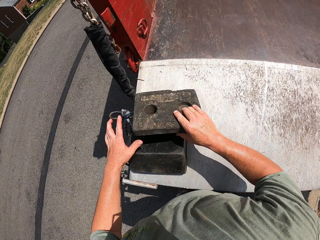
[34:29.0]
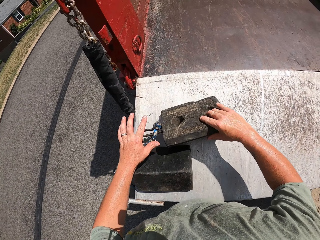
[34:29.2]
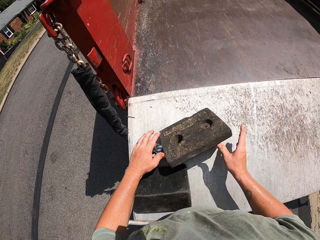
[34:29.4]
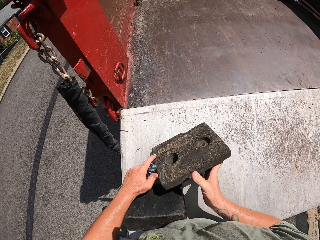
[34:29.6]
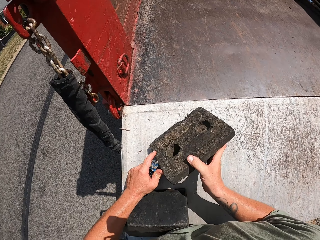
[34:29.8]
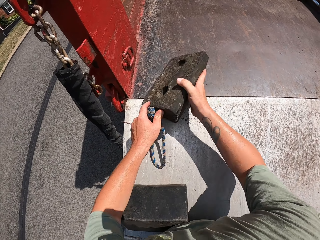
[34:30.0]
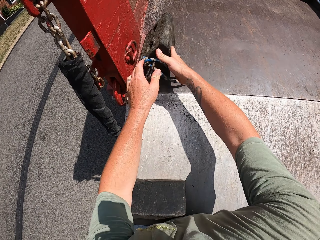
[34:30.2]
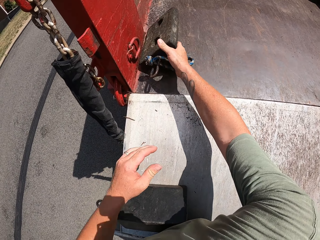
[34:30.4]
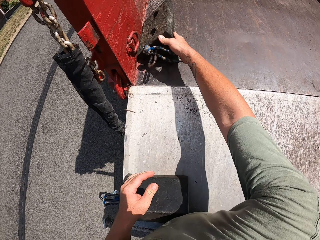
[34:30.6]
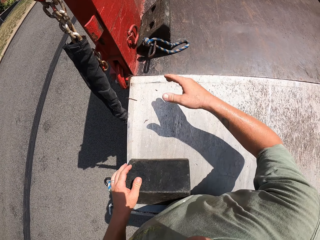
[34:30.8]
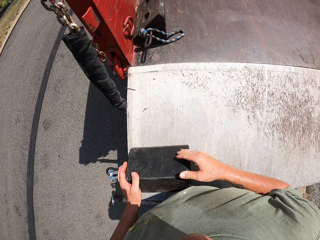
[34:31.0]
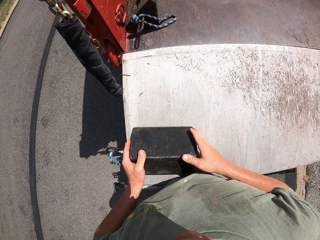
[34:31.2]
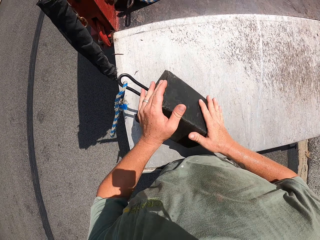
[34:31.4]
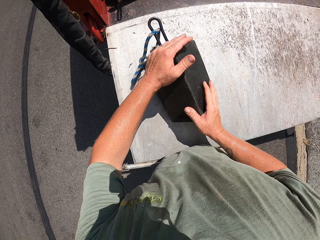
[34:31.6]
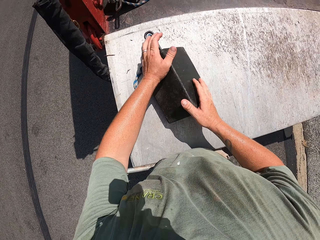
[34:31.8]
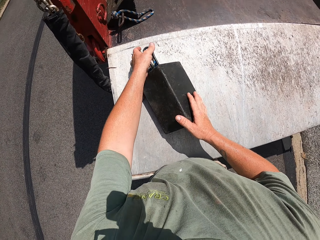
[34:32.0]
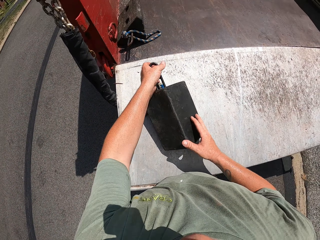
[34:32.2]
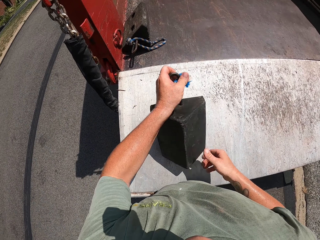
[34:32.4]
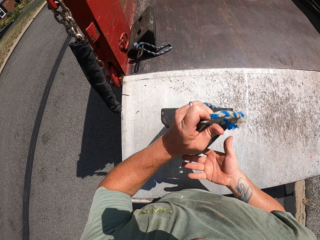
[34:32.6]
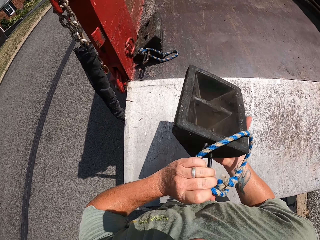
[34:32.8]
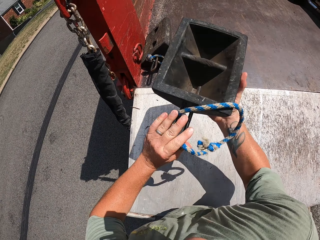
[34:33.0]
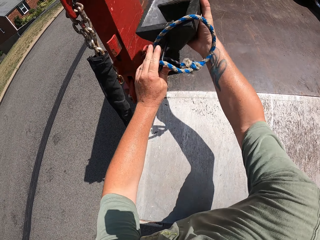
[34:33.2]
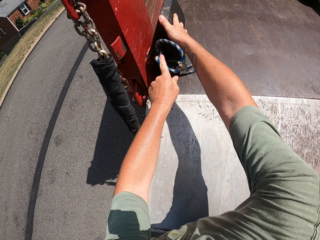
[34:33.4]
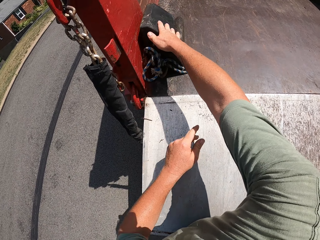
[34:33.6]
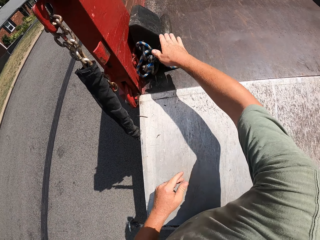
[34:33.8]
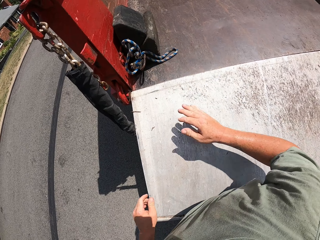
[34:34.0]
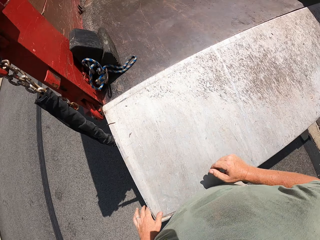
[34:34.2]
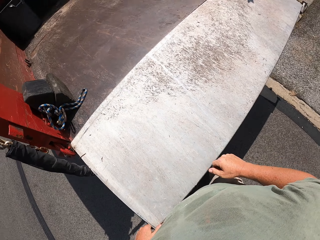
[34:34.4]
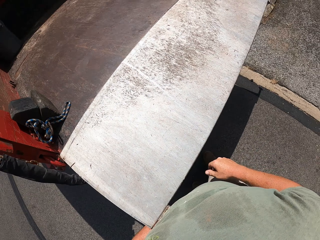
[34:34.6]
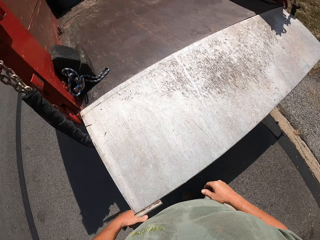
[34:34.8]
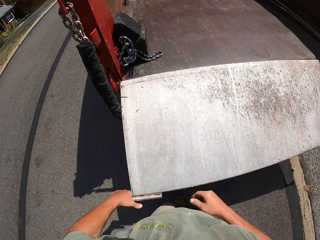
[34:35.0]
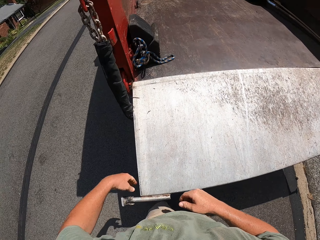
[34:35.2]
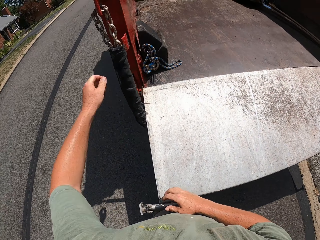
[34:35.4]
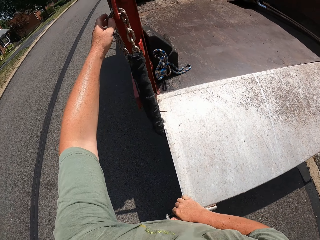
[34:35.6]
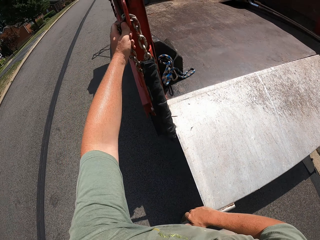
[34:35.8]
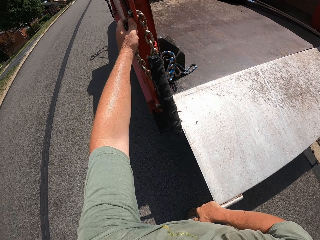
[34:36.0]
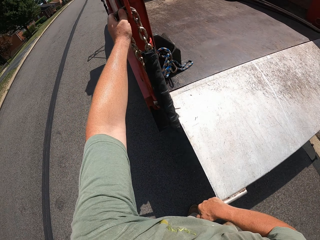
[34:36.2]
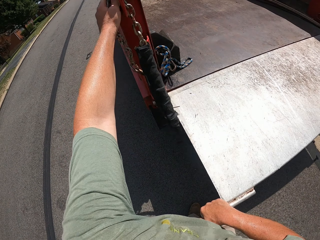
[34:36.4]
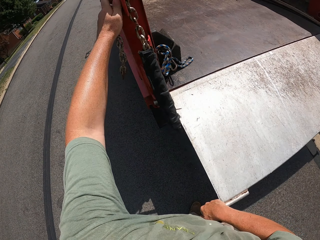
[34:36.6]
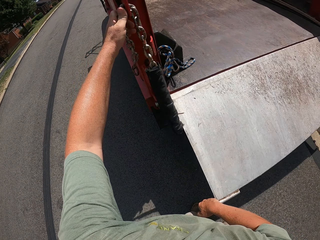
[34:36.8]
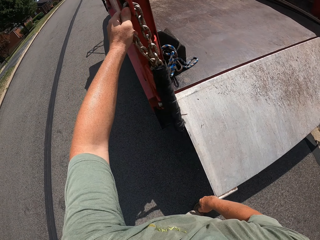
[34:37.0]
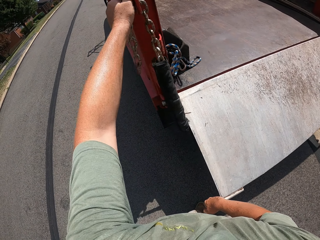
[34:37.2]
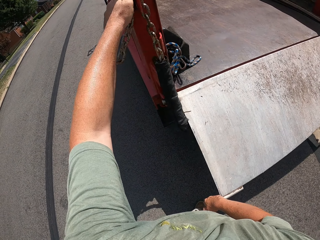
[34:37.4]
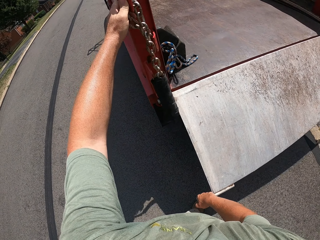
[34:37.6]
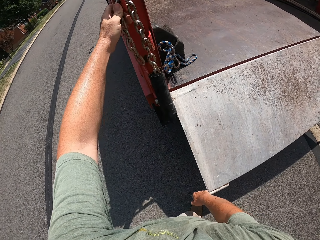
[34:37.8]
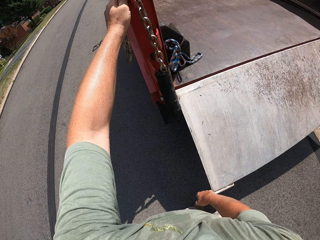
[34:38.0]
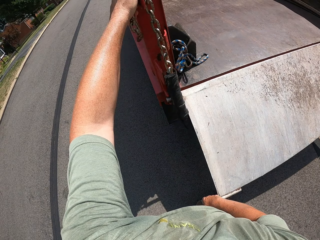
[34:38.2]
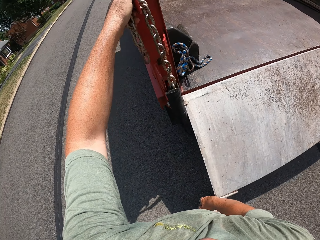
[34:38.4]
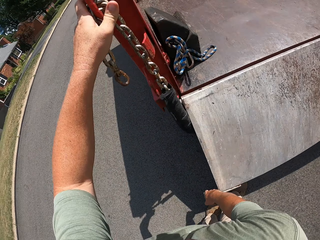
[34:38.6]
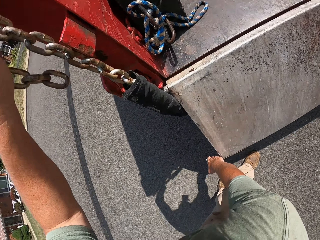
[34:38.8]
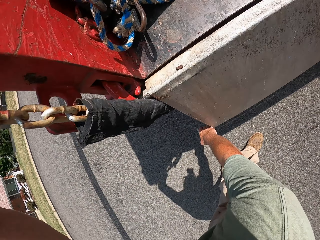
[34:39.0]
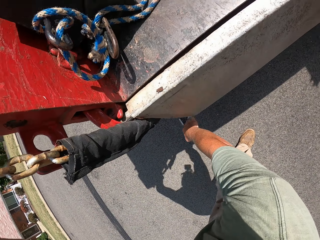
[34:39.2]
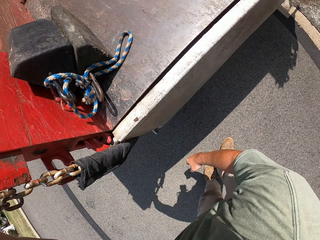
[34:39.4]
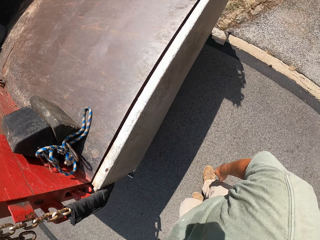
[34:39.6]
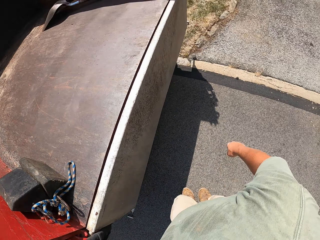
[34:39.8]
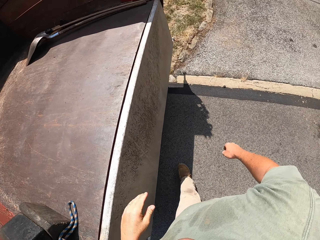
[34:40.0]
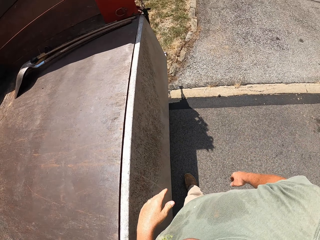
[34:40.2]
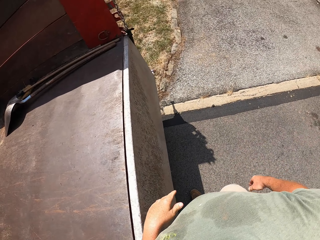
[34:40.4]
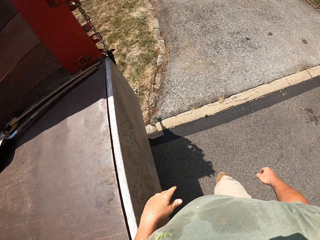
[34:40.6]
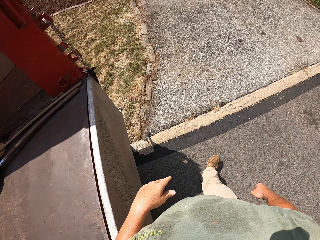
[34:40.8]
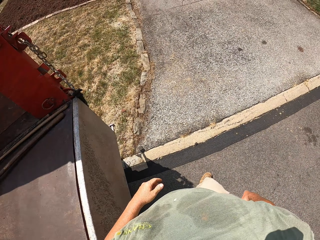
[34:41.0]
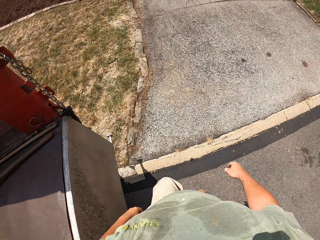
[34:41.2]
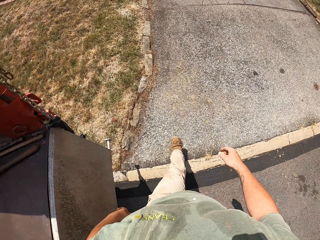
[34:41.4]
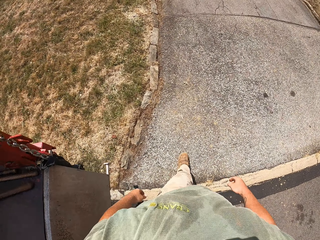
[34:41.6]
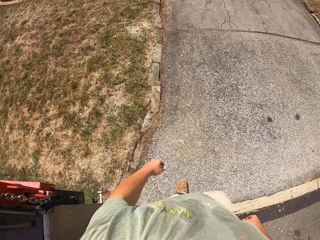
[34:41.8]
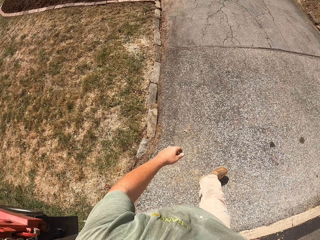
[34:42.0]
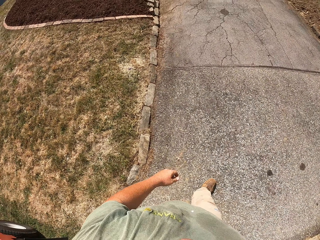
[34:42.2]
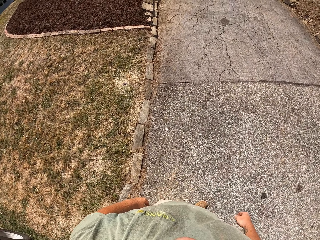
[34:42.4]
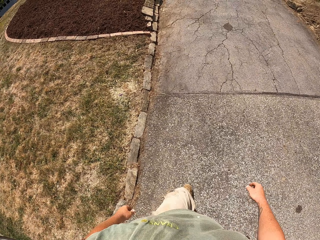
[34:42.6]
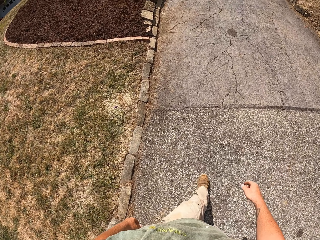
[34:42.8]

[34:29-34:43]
The camera wearer puts the stones inside the back of the vehicle. They loosen the chain.

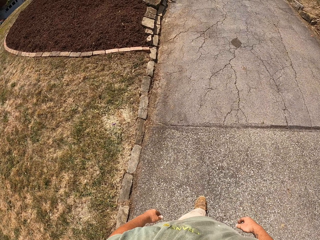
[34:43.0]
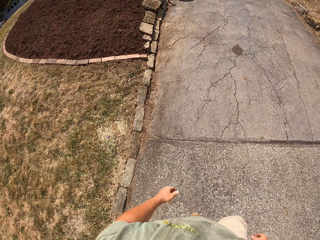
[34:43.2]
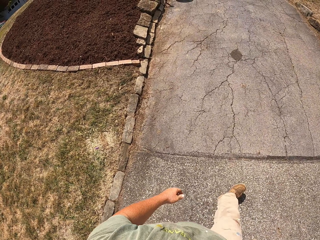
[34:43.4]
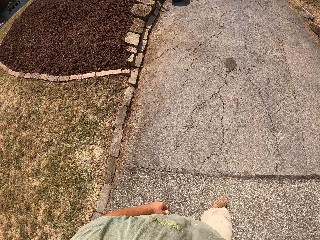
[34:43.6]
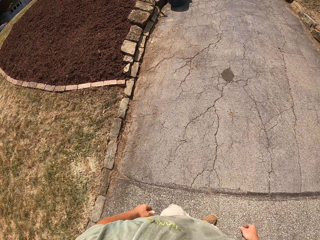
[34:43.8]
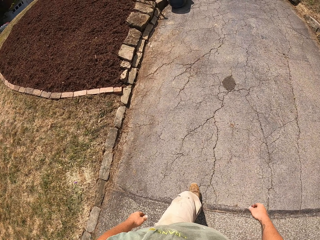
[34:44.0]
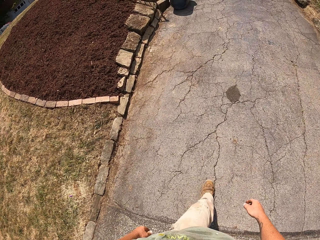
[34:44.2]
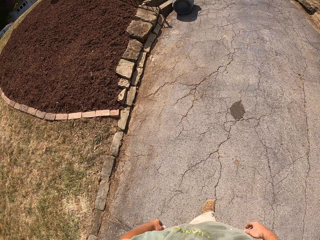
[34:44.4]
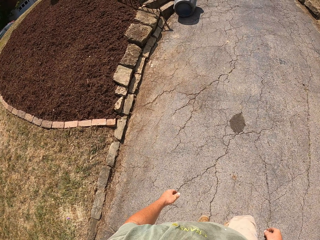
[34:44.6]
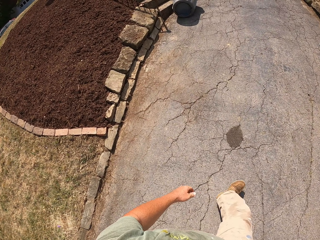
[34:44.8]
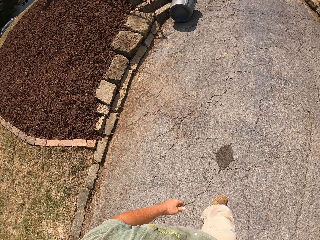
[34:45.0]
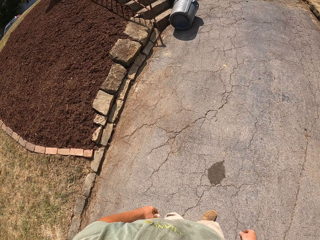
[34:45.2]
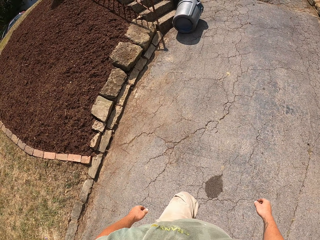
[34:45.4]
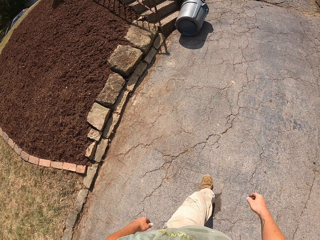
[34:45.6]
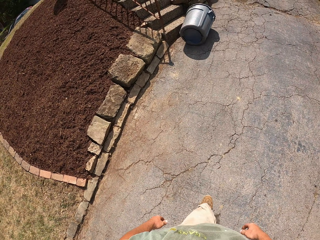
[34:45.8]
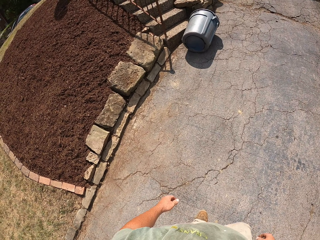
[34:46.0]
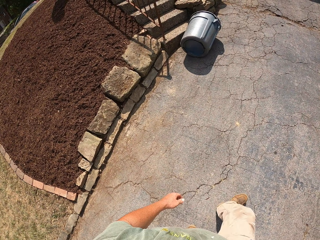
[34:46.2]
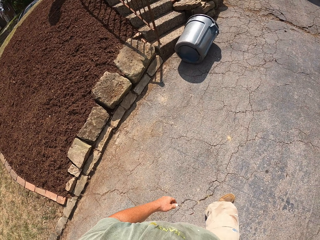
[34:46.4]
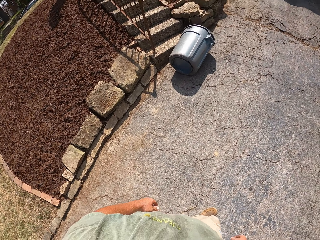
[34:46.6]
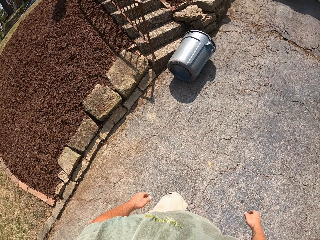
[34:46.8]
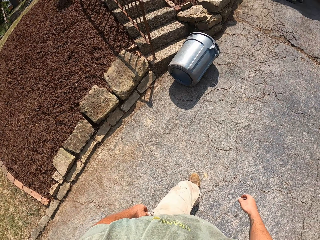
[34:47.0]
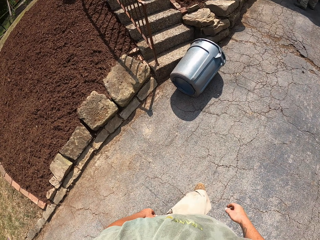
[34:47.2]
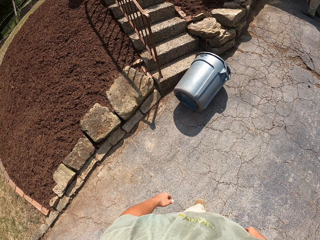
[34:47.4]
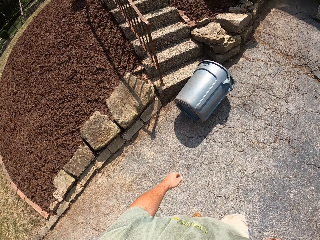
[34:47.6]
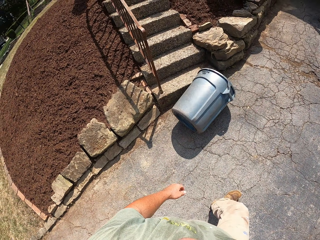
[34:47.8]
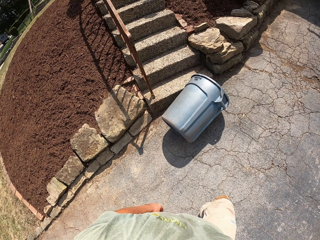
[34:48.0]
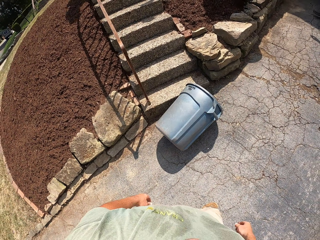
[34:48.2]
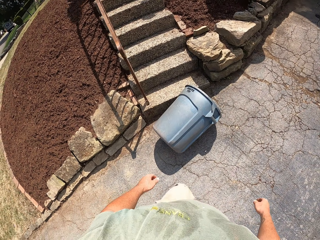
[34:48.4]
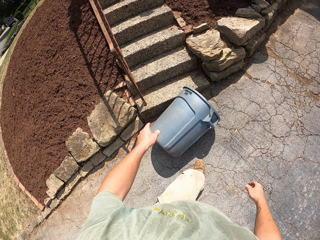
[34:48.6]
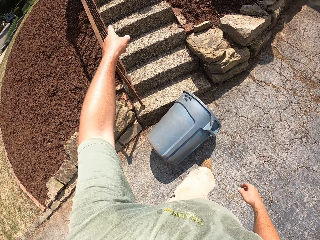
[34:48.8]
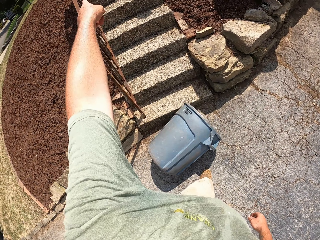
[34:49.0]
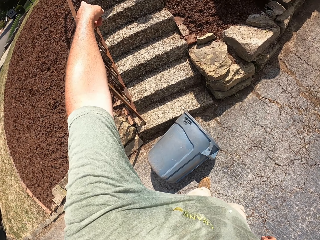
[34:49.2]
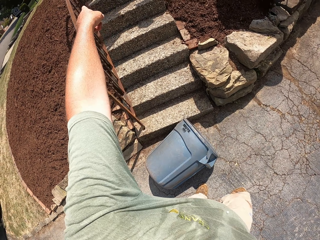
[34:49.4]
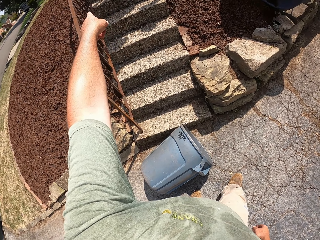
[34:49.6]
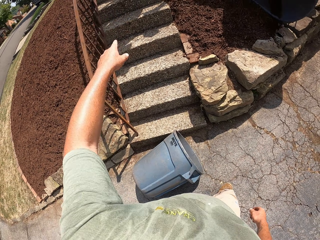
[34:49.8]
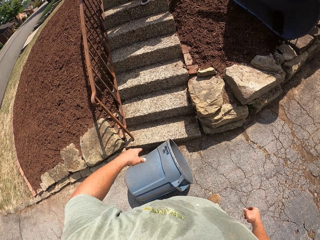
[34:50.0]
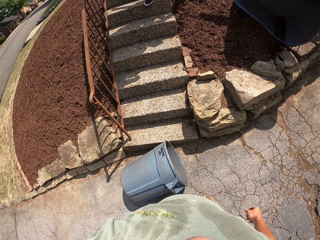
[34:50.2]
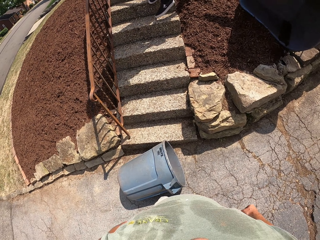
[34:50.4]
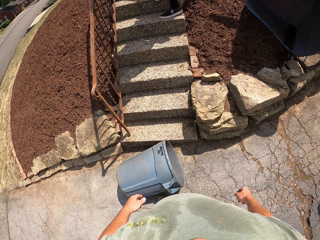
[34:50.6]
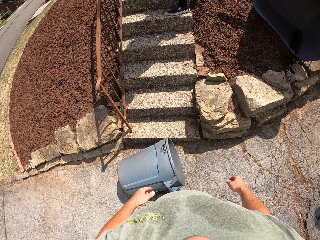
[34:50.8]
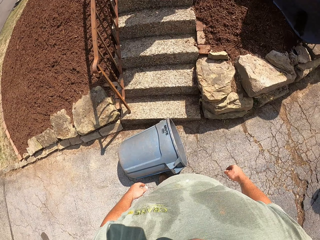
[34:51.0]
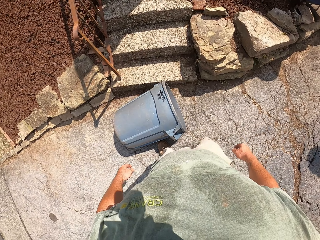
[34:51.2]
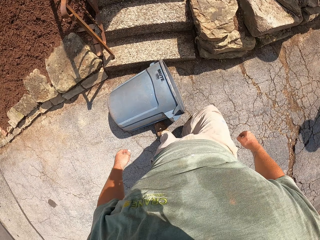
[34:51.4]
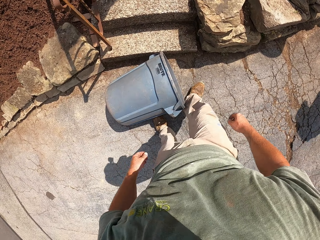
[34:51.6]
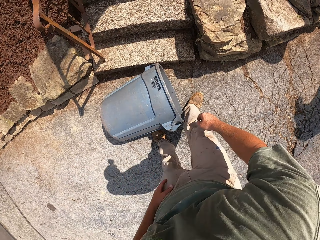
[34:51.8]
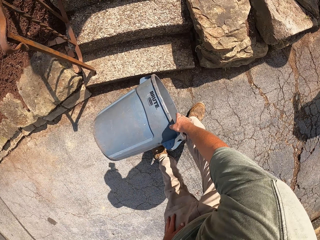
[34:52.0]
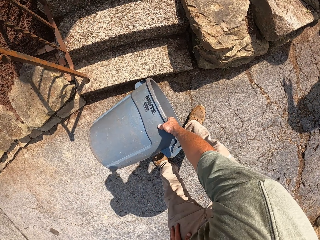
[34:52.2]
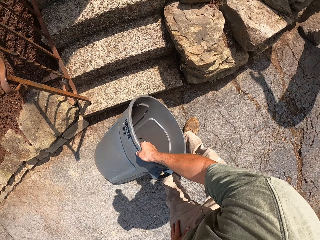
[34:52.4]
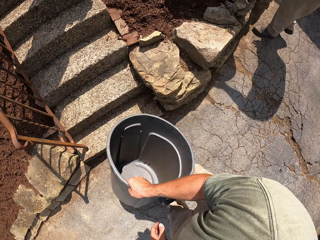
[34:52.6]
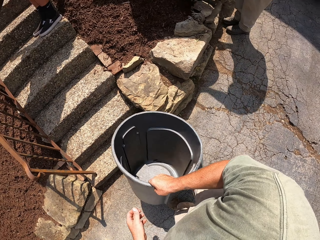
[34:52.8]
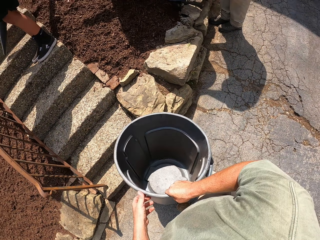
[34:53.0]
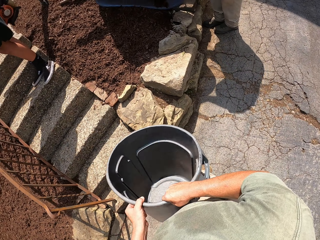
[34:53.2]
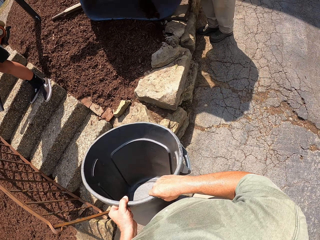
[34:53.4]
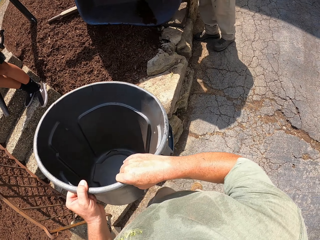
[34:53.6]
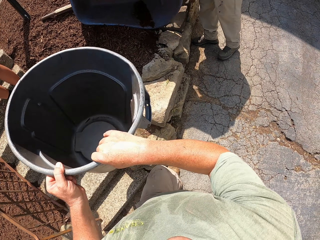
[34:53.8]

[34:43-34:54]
The camera wearer picks up the bin.
